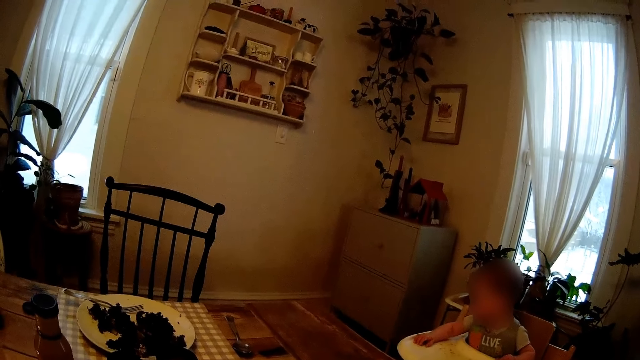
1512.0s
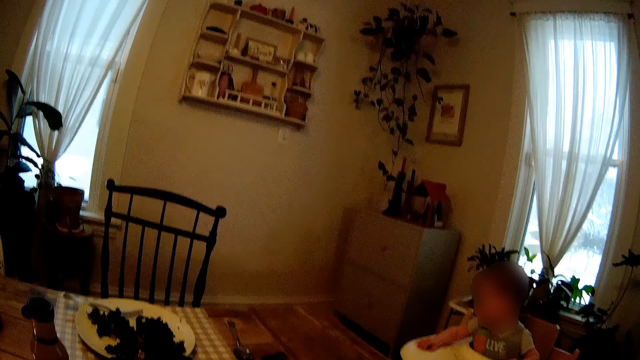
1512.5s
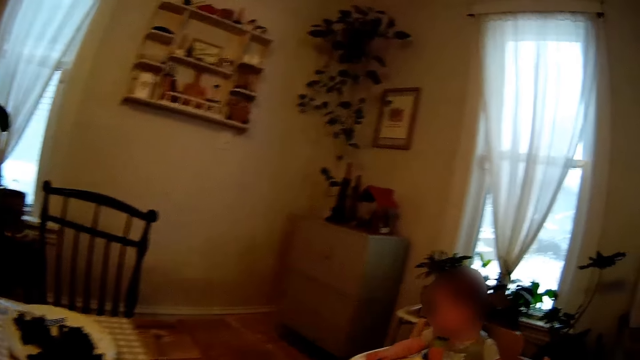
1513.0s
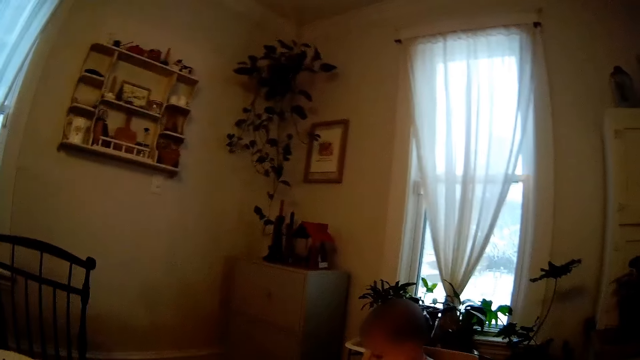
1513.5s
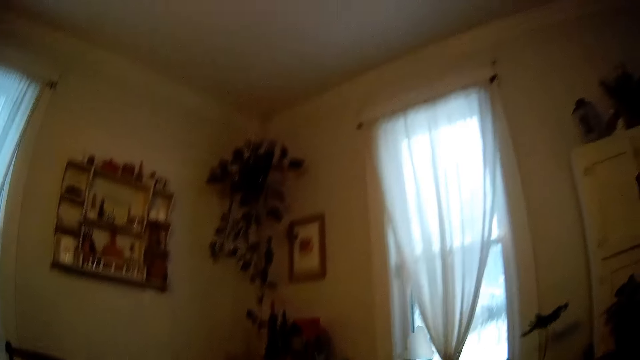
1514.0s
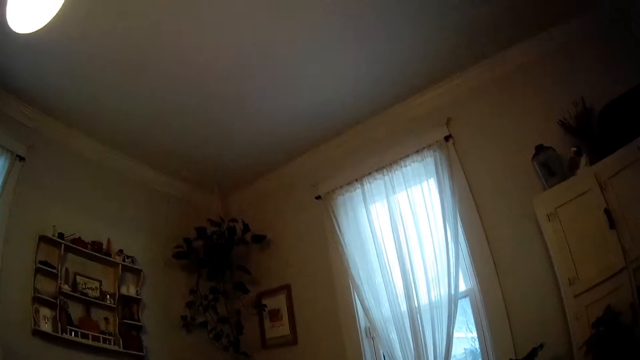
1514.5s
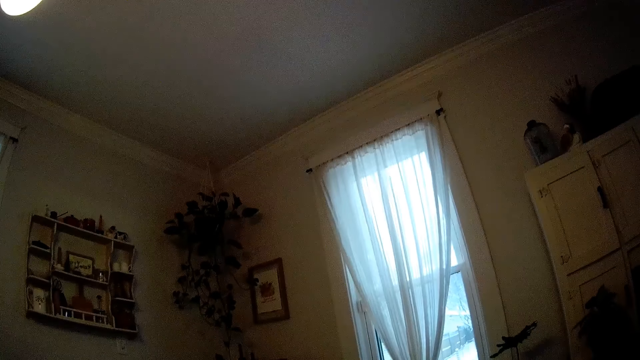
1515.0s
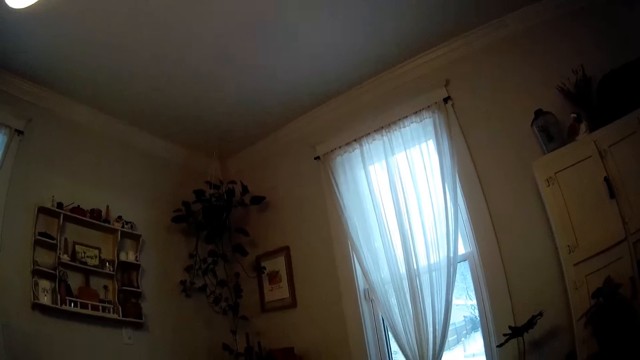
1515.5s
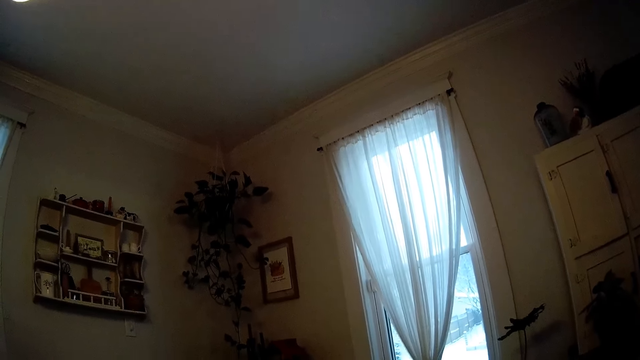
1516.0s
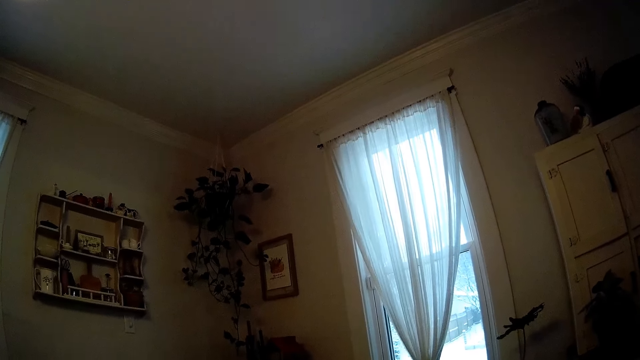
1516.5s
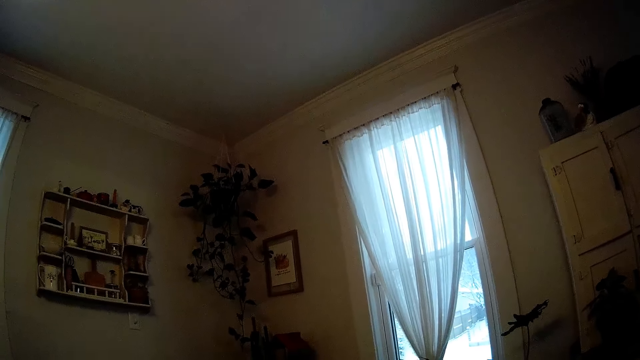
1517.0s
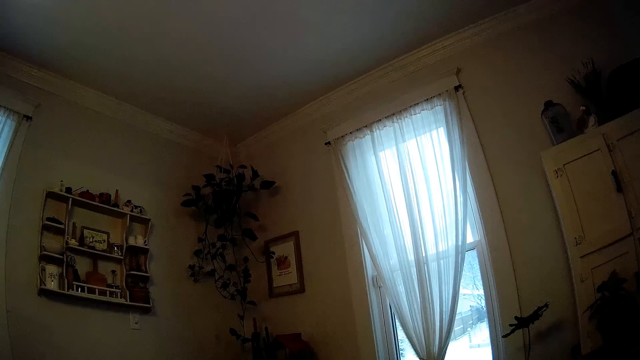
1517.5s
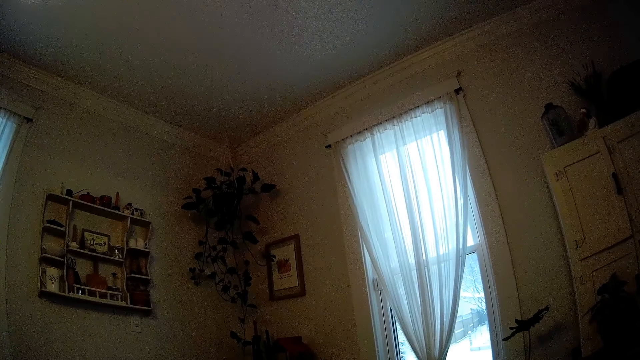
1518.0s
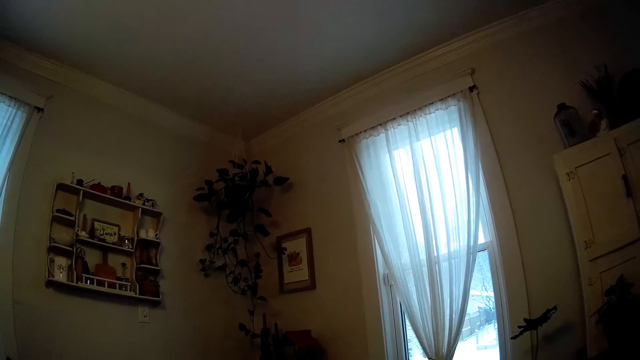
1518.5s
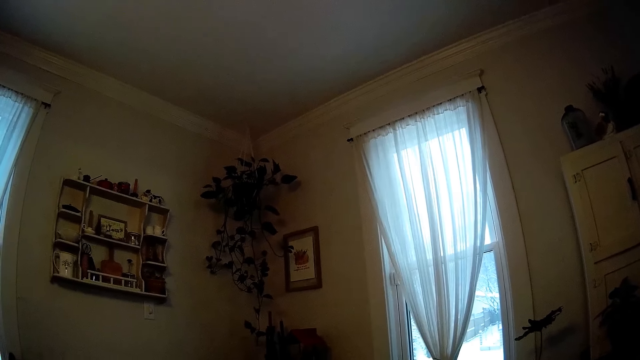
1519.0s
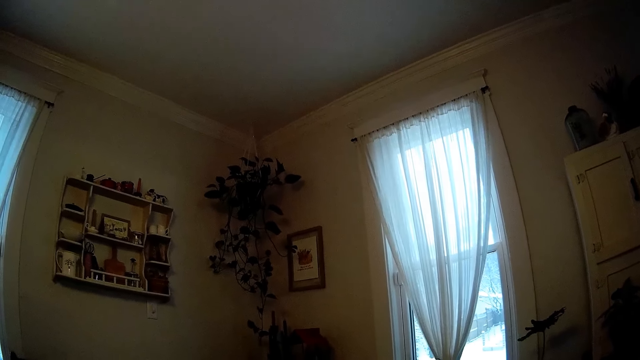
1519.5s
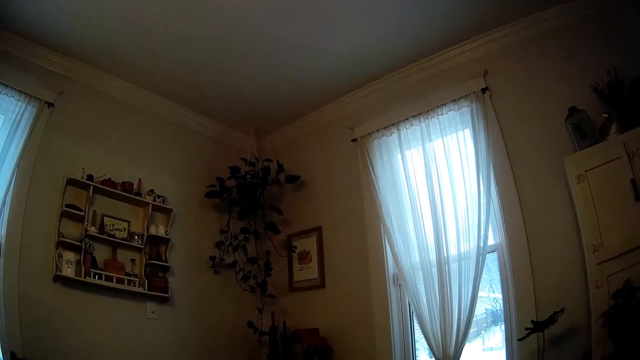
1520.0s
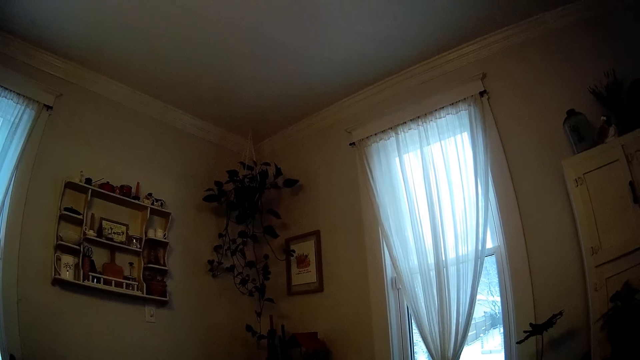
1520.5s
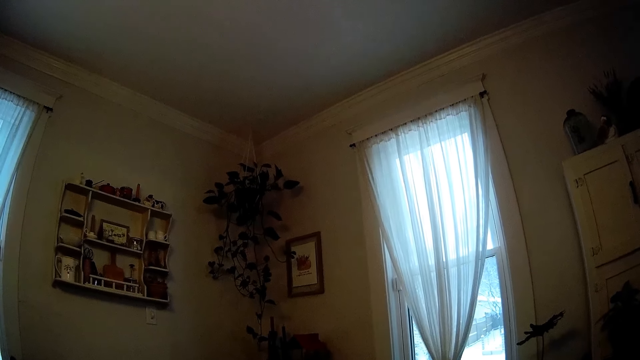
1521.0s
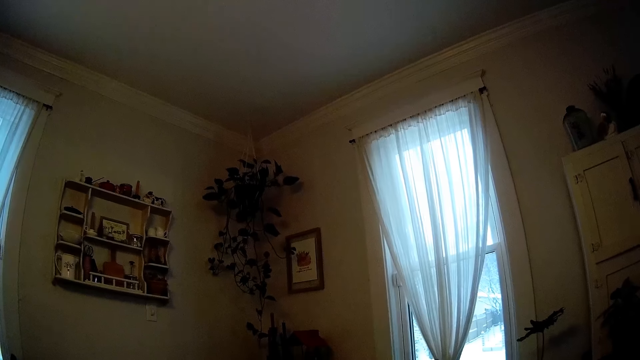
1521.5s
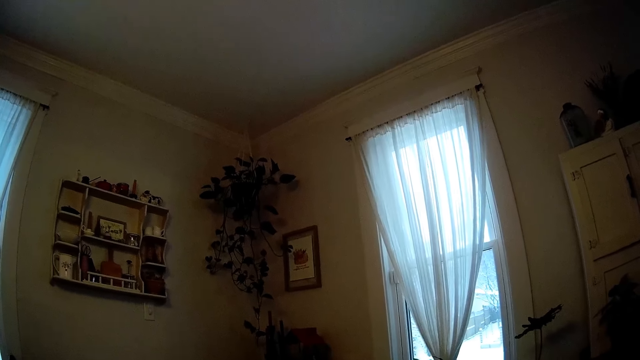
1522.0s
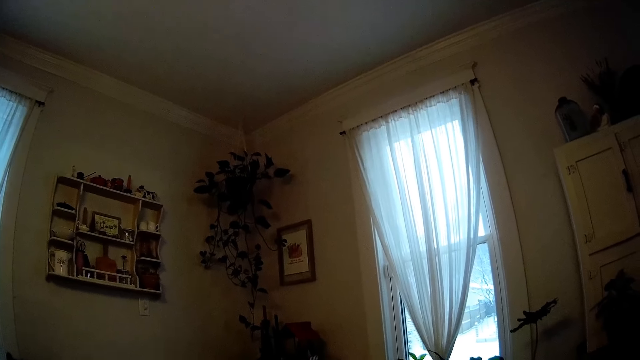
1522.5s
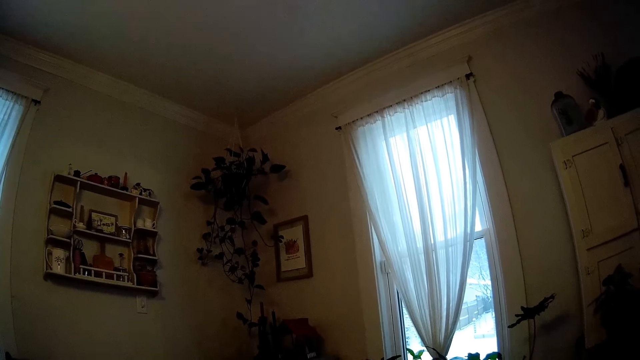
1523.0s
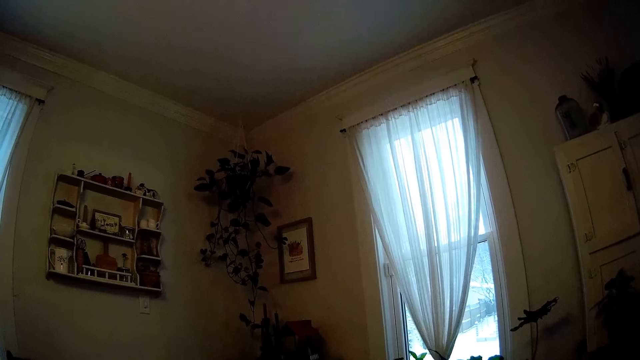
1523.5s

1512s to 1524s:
The camera wearer stares around.

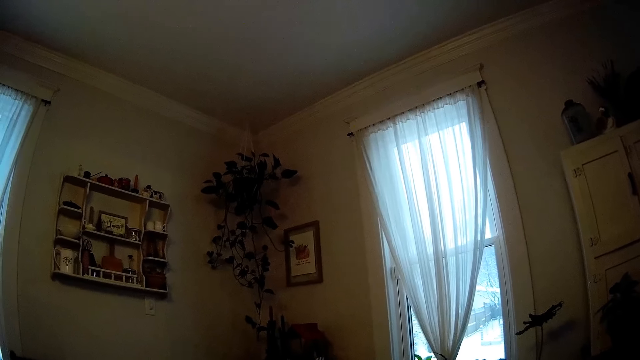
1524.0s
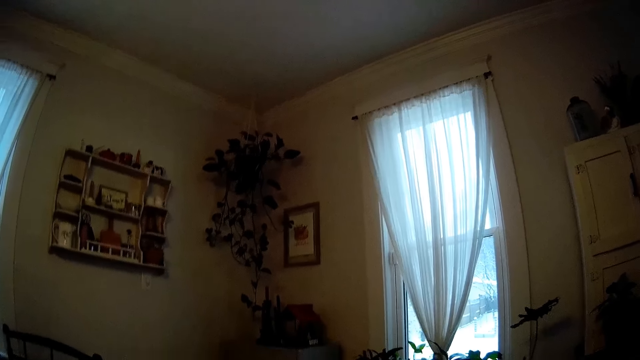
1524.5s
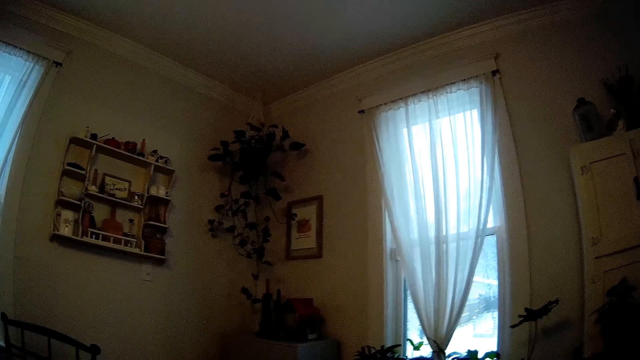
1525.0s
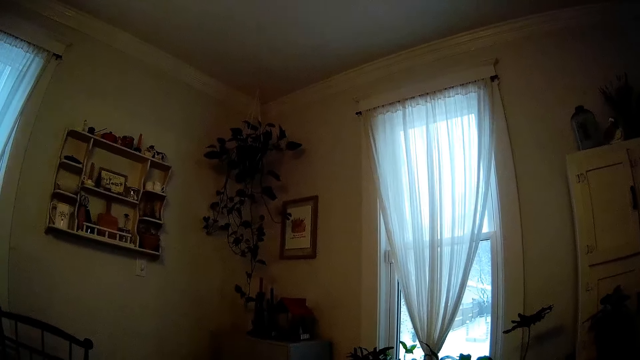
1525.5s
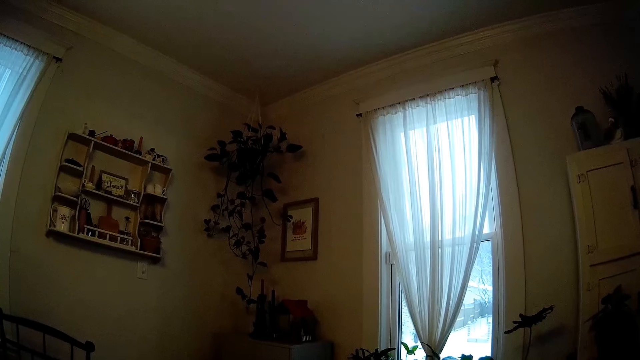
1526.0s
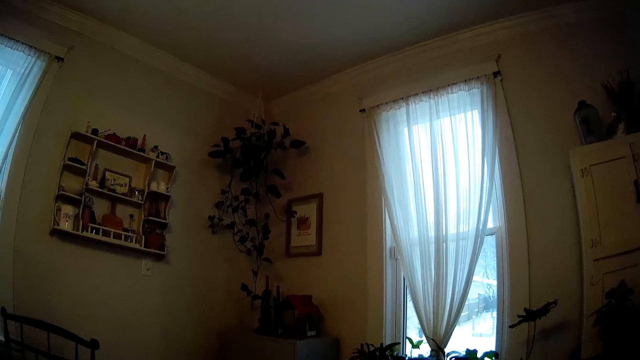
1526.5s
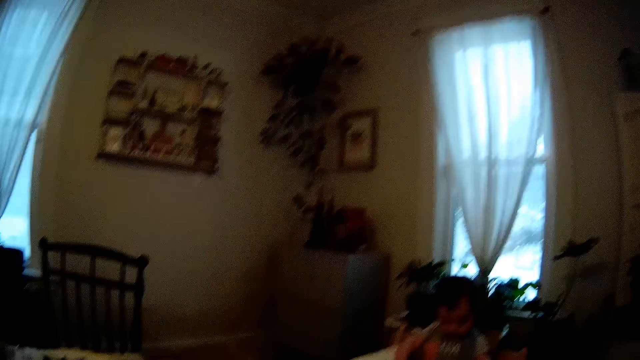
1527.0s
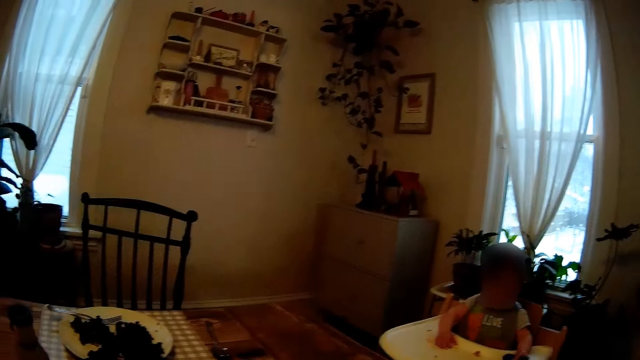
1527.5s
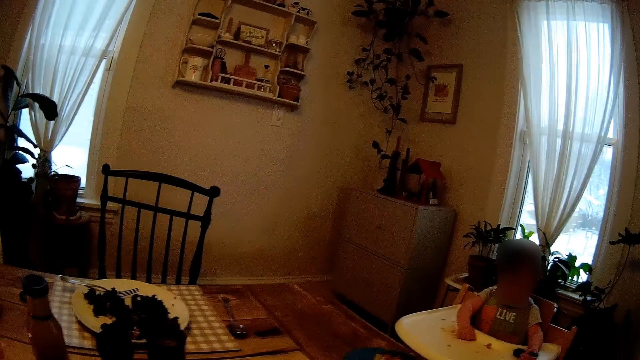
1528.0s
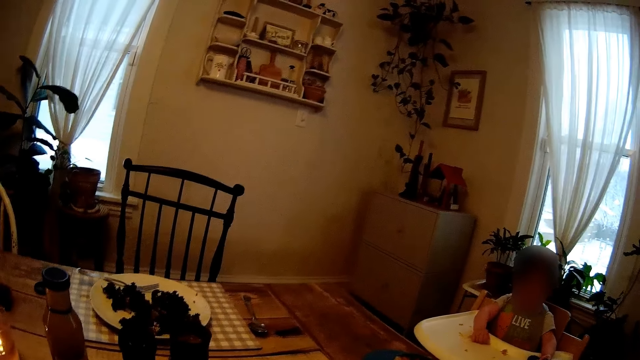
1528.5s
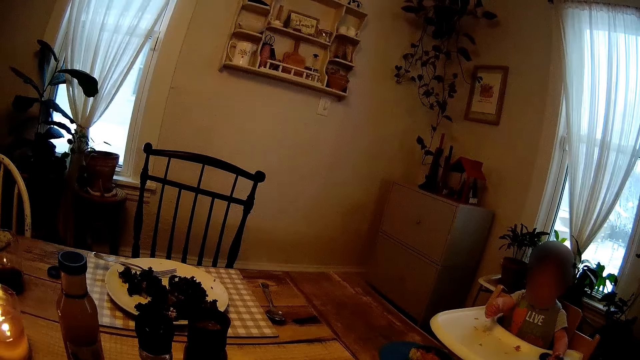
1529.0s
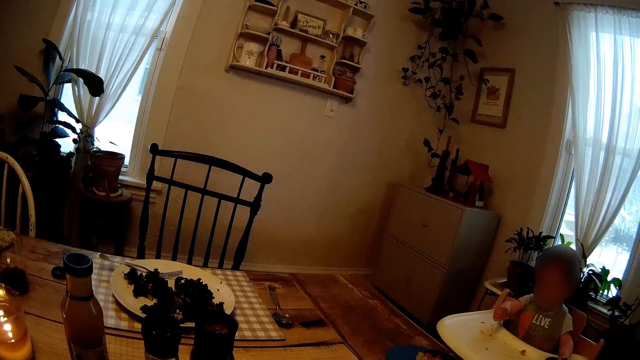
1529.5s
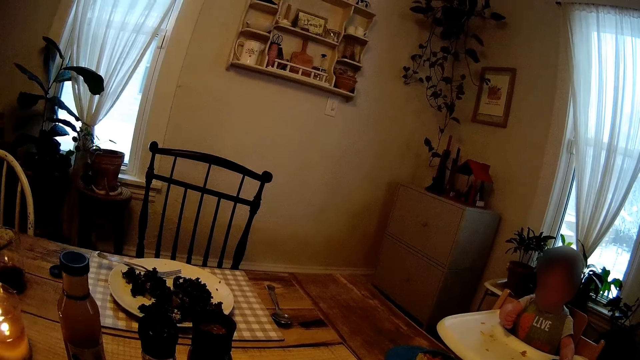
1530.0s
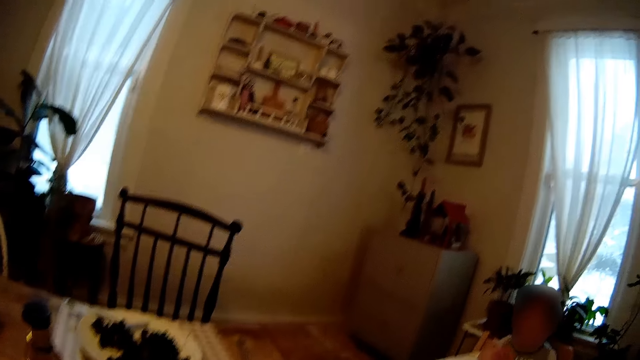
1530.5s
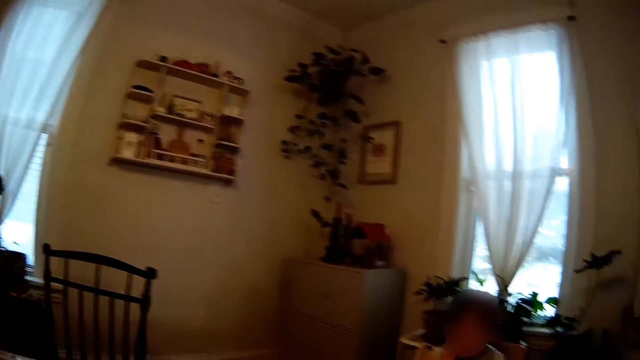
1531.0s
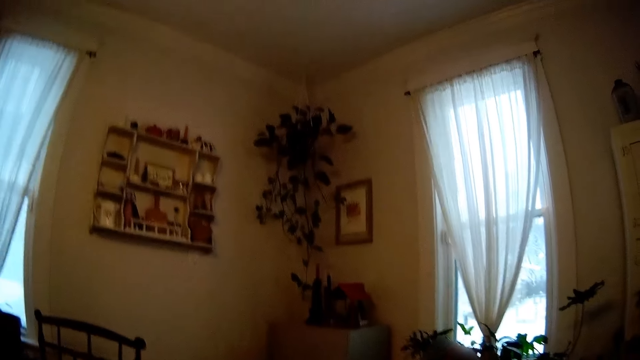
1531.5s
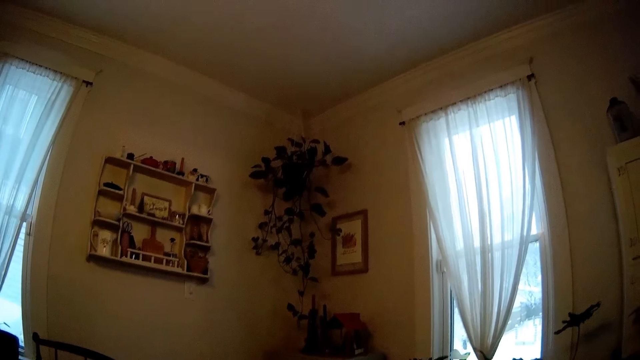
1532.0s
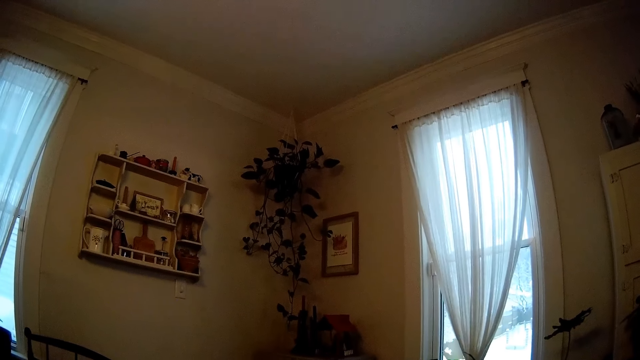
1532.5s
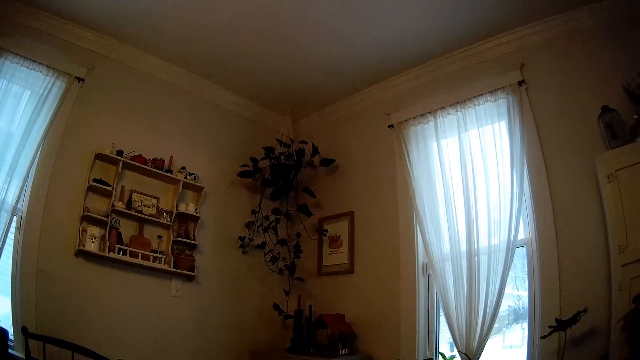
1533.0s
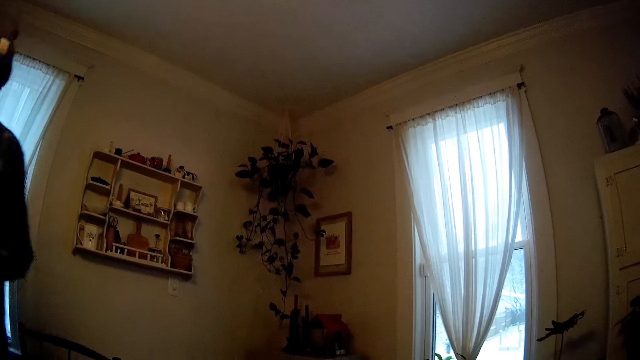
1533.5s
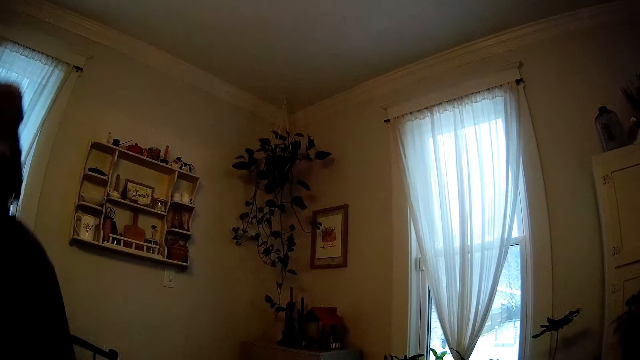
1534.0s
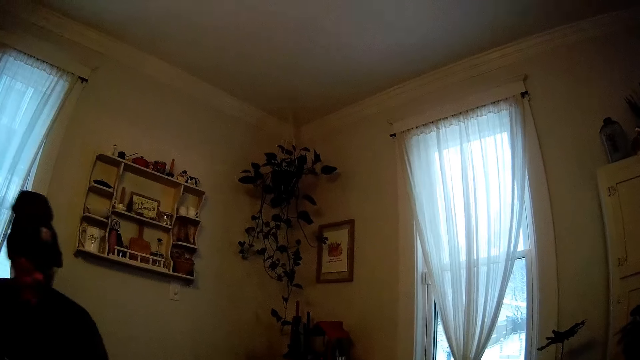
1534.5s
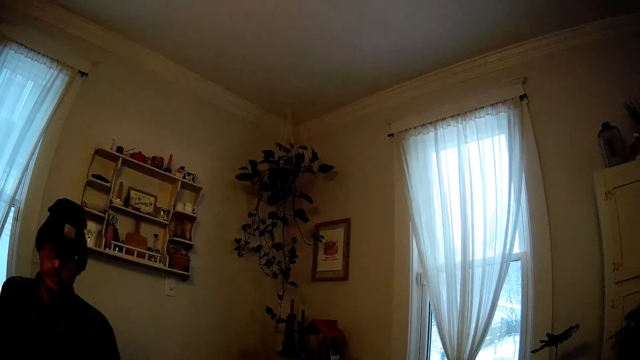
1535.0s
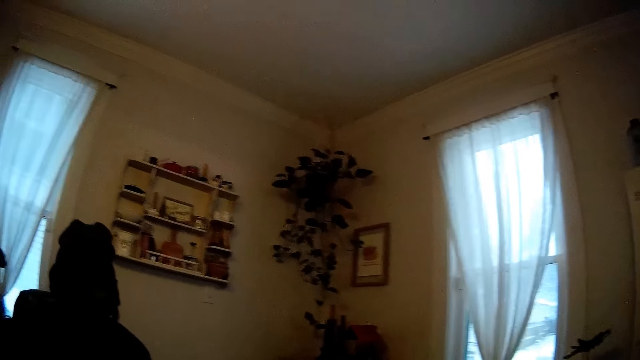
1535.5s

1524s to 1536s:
The person sits on the chair.
